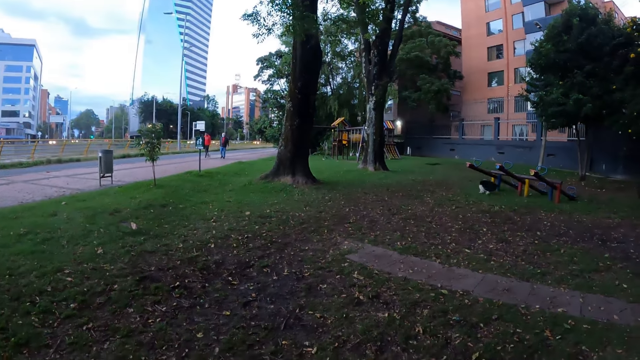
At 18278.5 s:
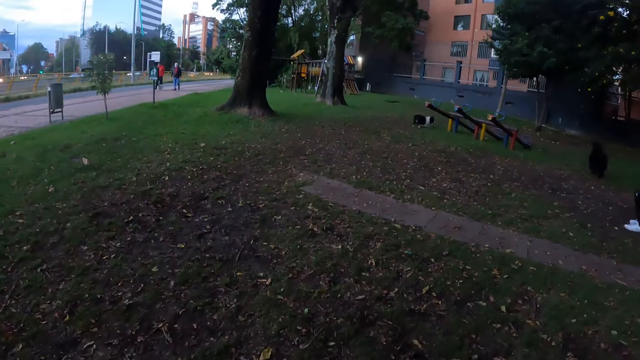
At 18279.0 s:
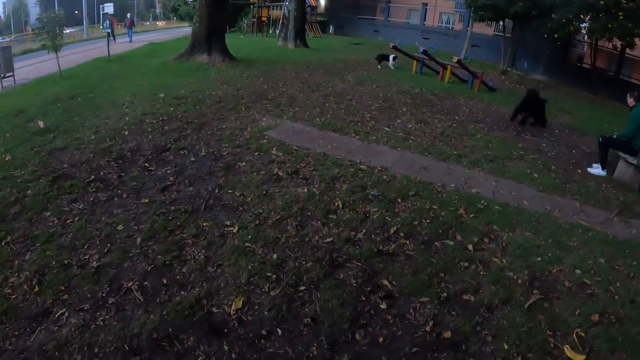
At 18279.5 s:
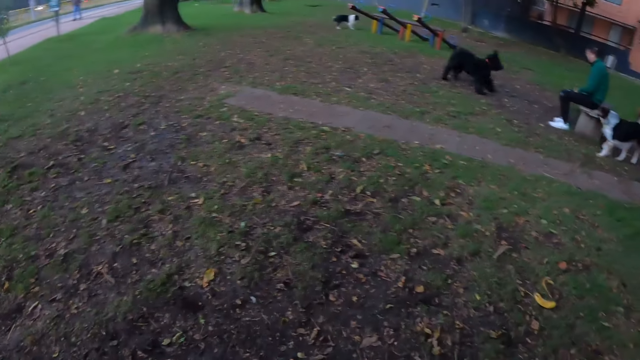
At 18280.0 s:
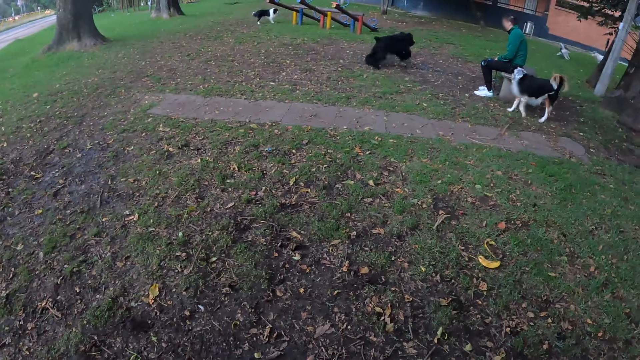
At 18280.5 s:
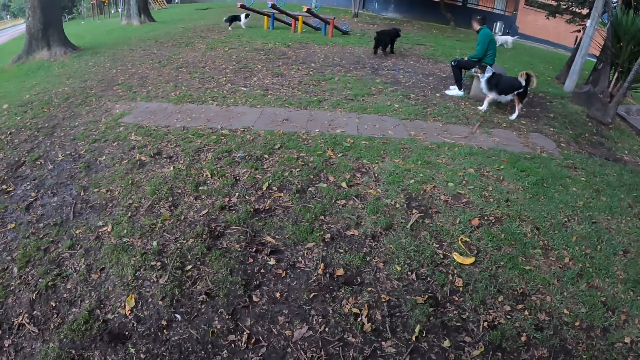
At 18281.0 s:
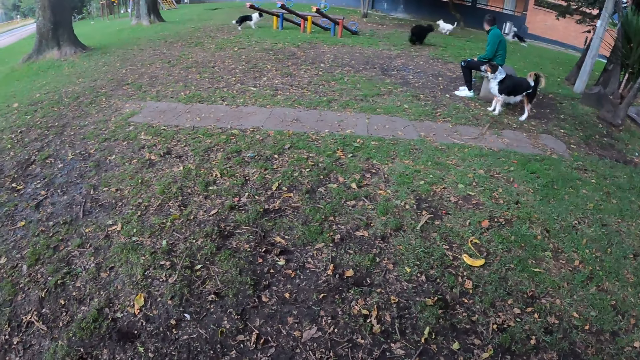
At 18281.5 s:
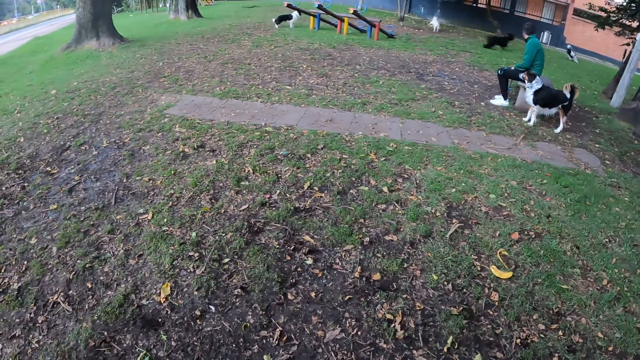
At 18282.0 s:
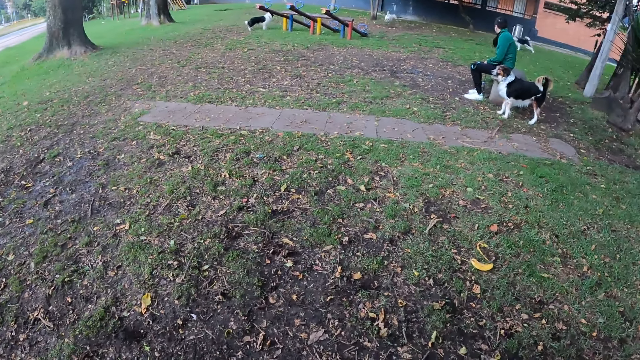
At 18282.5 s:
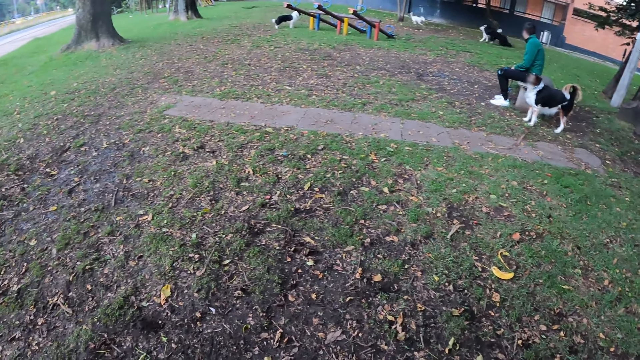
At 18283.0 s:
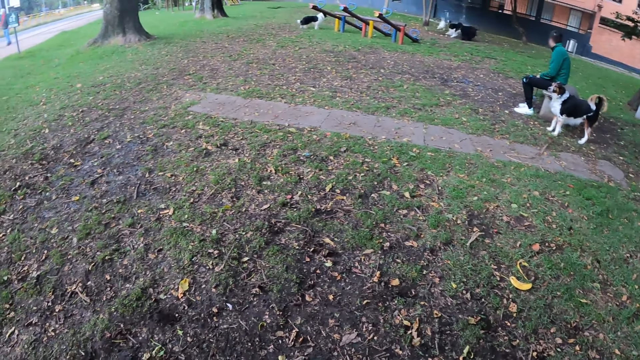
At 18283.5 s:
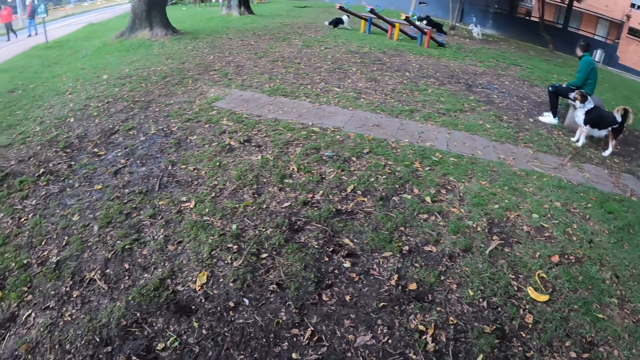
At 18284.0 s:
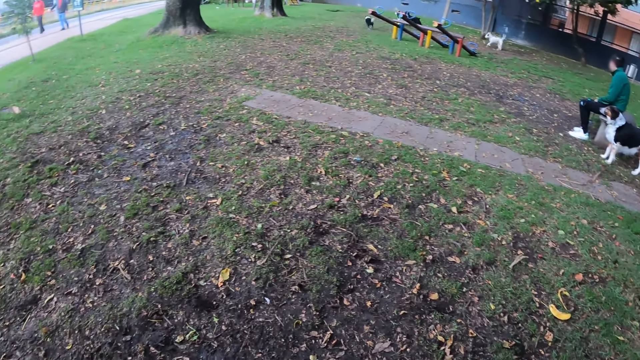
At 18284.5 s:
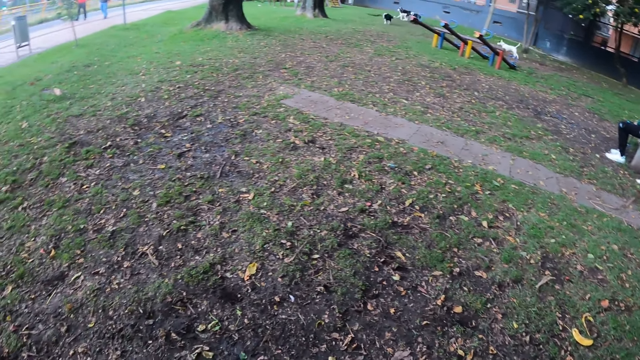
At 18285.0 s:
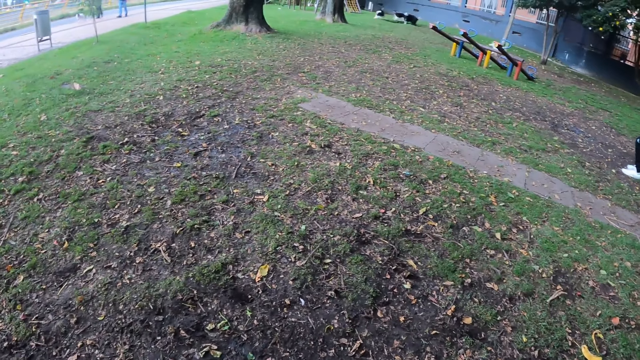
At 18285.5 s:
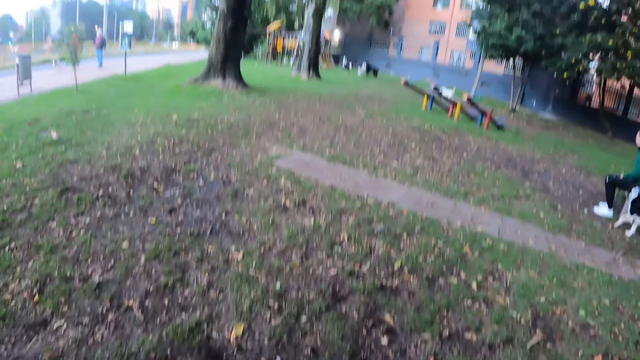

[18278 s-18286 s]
A group of dogs play in the park.

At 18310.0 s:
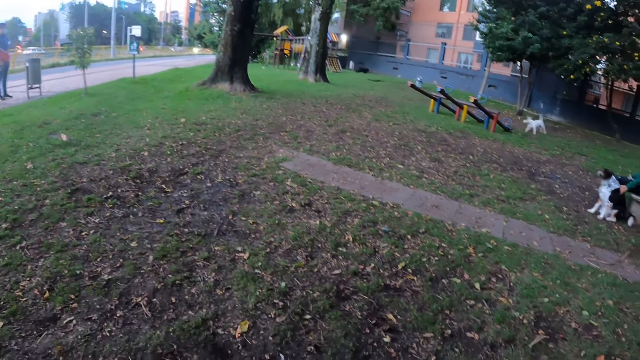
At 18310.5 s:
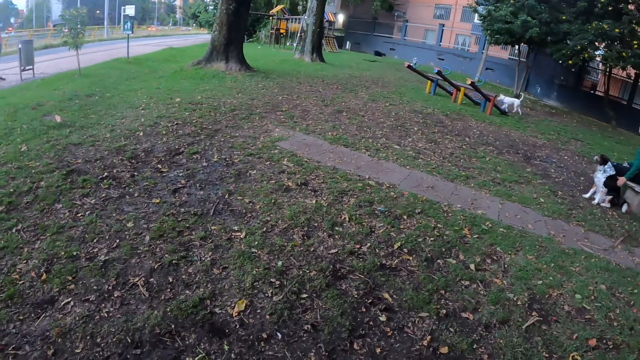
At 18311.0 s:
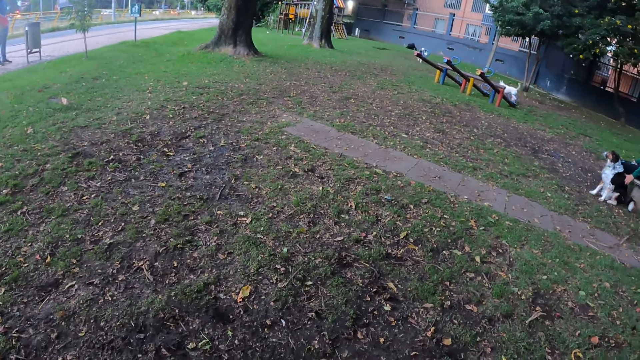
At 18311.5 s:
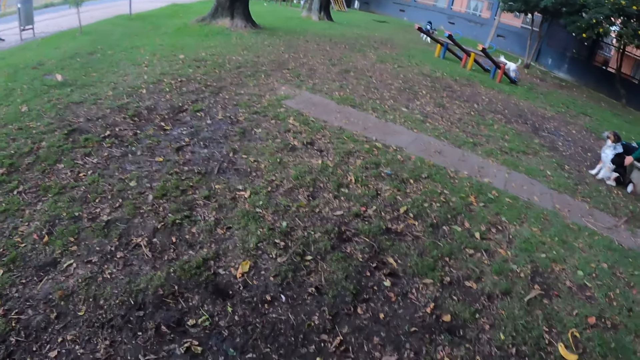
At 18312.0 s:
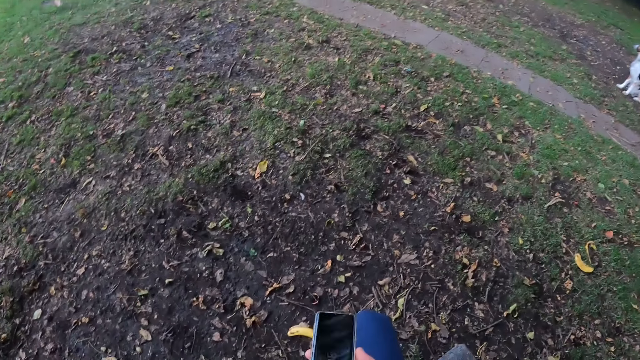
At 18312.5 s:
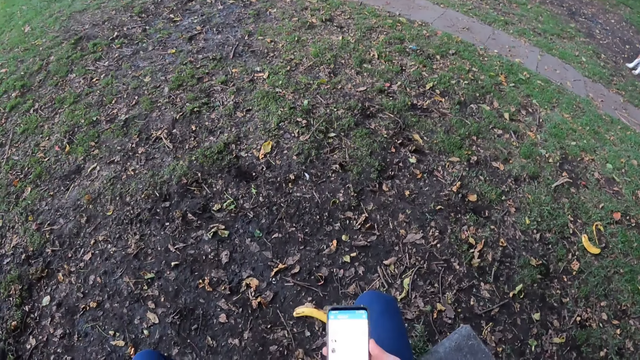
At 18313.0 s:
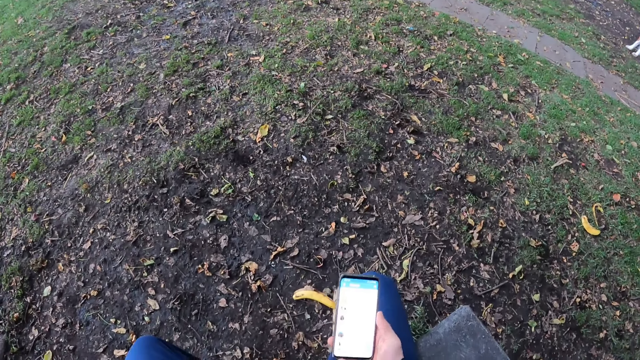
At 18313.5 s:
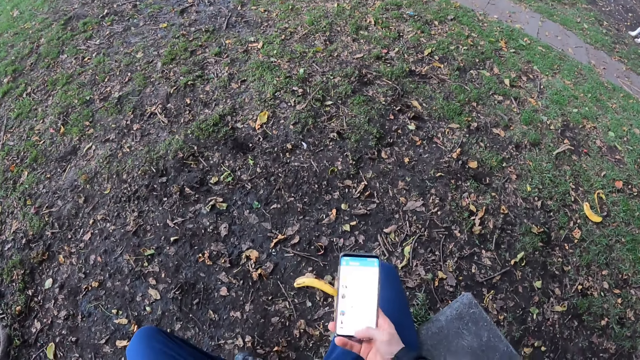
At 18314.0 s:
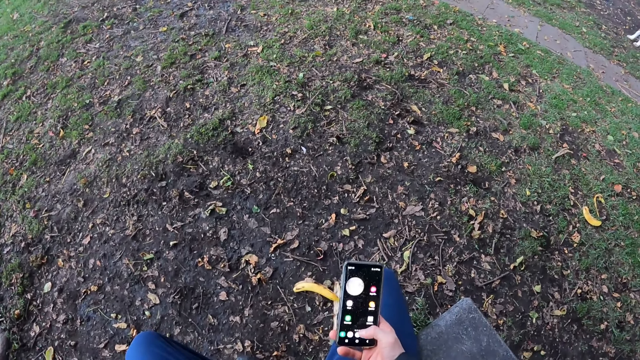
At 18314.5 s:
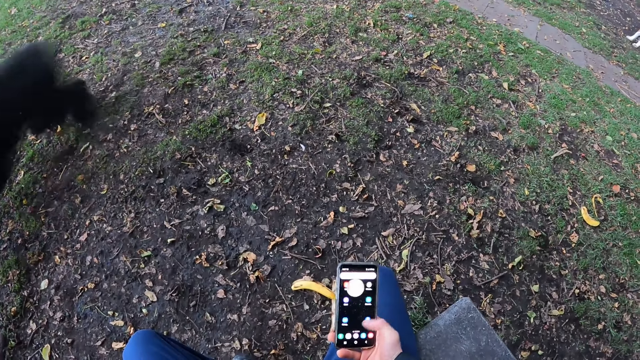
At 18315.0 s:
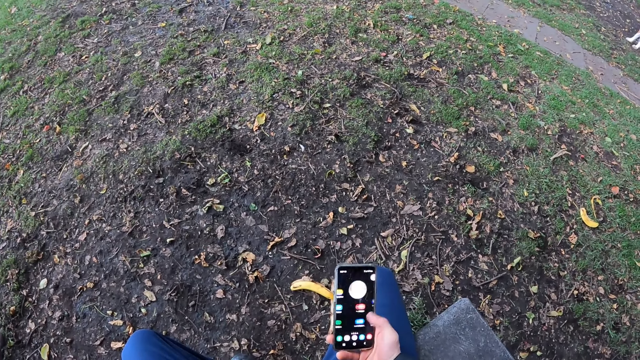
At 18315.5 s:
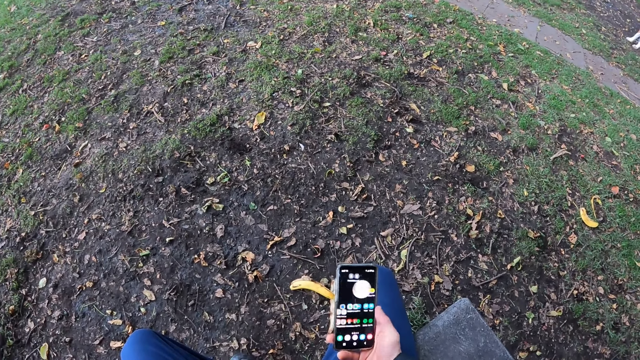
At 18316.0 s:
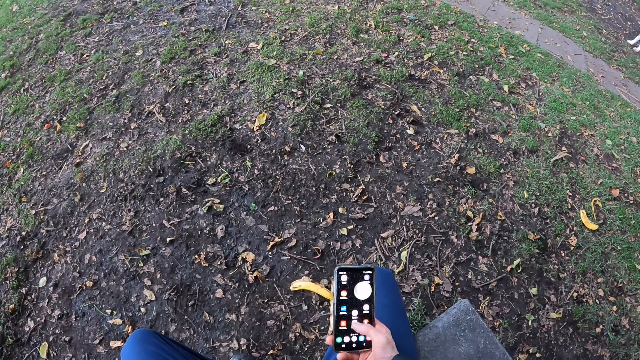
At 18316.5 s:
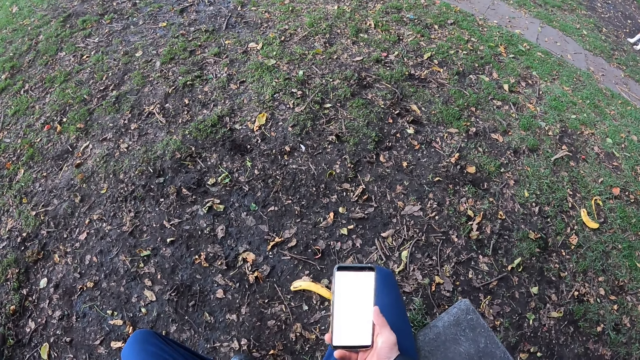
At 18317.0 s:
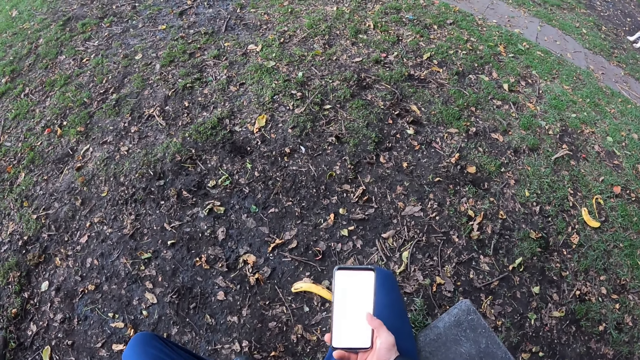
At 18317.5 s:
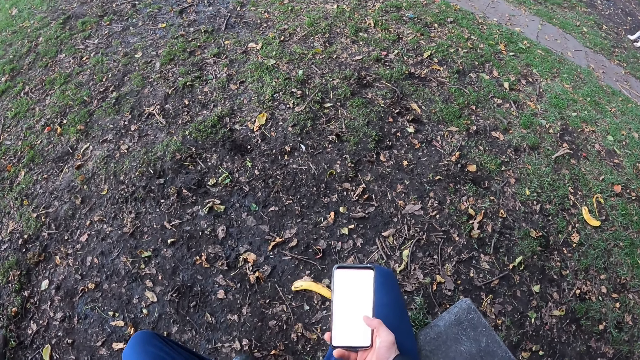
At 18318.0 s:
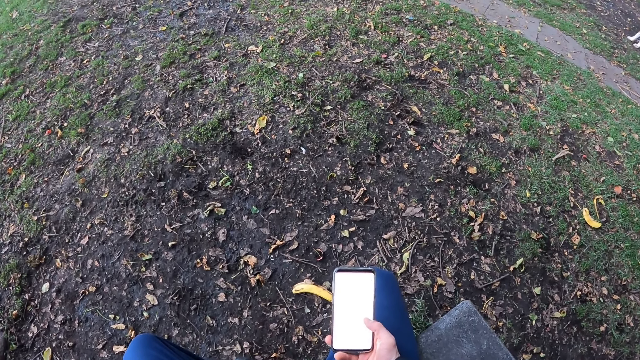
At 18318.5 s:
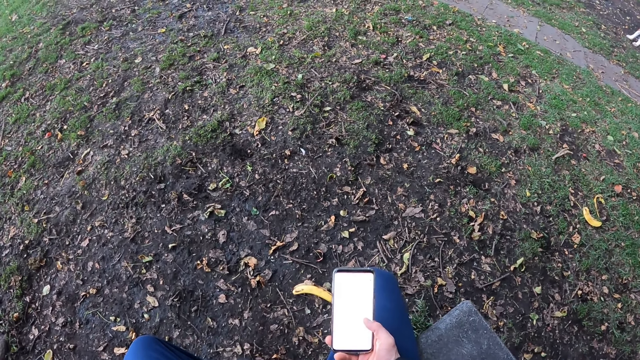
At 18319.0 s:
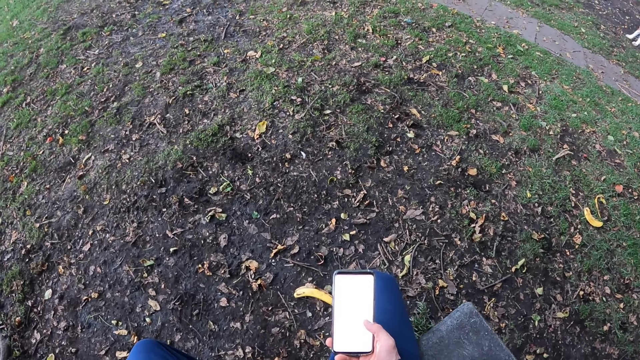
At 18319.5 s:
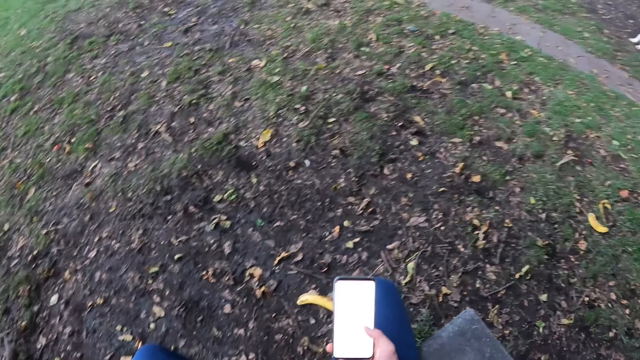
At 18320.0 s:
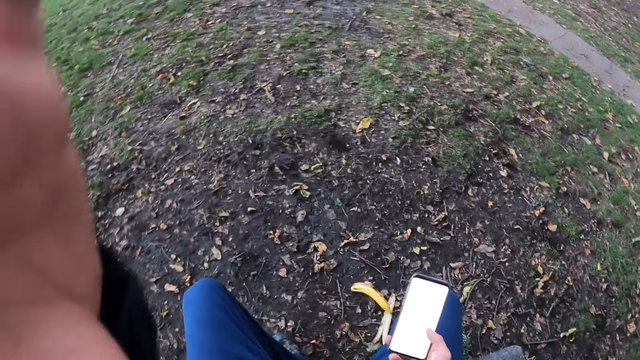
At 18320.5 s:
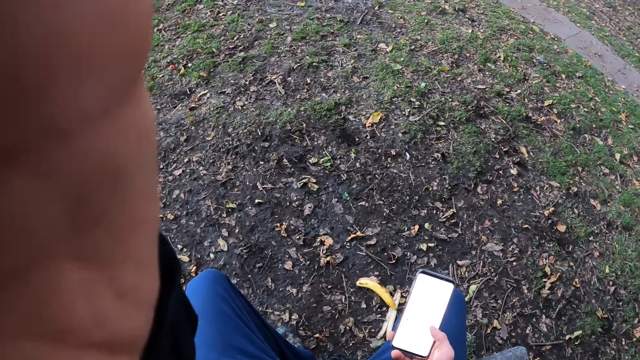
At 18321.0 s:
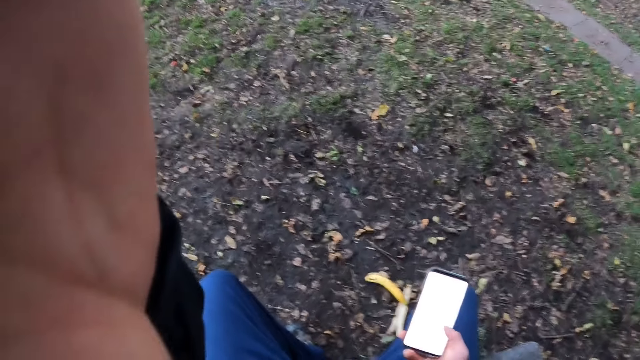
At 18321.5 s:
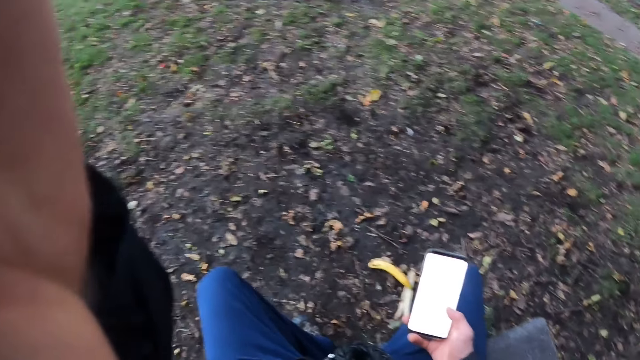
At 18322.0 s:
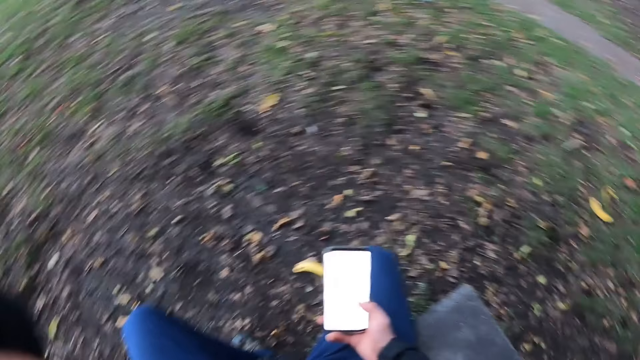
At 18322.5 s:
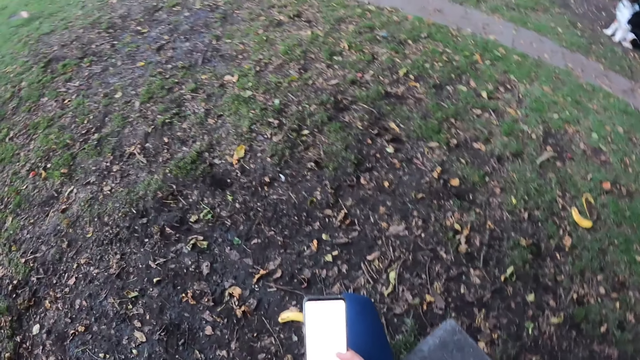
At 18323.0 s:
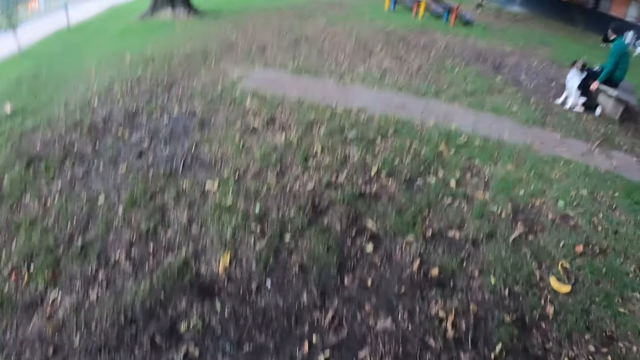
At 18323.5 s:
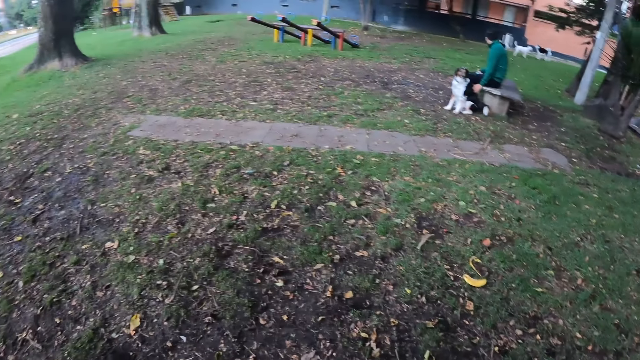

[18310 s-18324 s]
The camera wearer operates a phone with his right hand. He checks the phone. He touches his face with his left hand.
